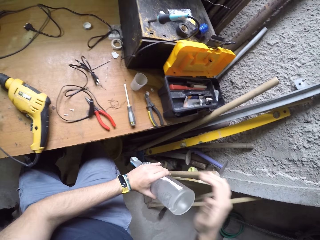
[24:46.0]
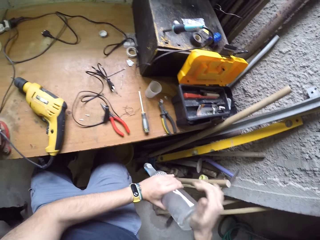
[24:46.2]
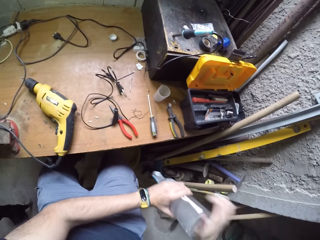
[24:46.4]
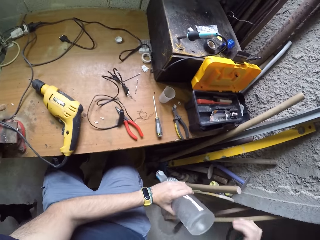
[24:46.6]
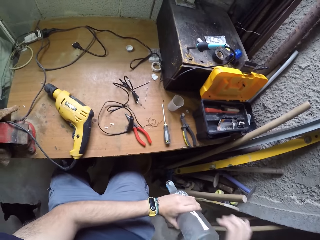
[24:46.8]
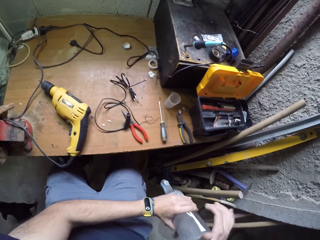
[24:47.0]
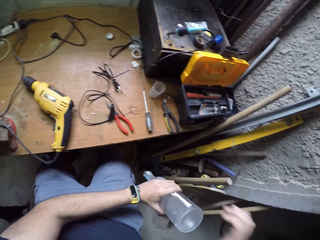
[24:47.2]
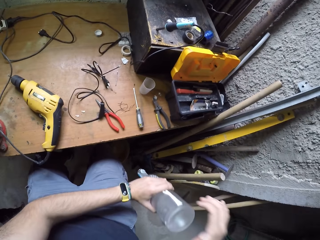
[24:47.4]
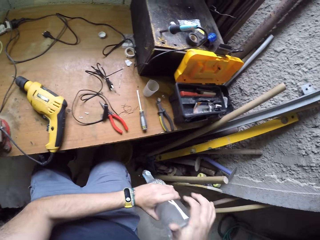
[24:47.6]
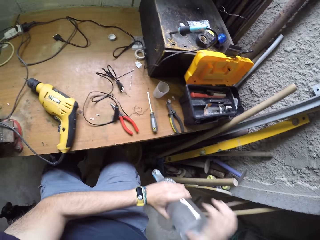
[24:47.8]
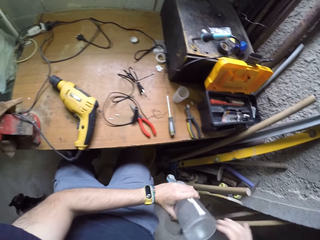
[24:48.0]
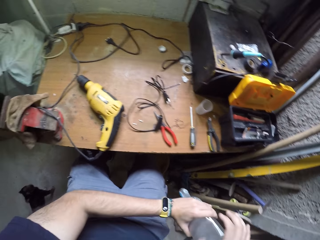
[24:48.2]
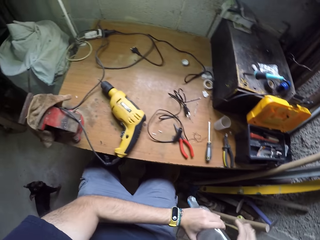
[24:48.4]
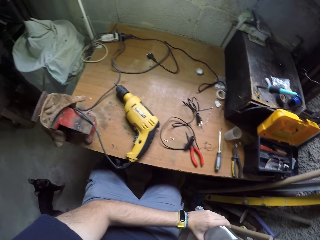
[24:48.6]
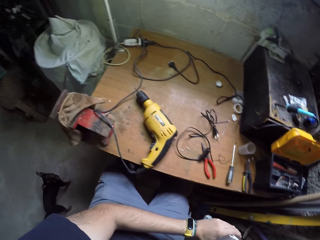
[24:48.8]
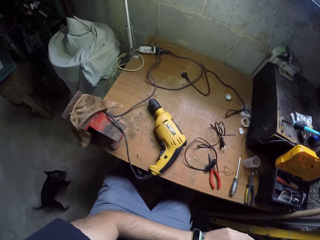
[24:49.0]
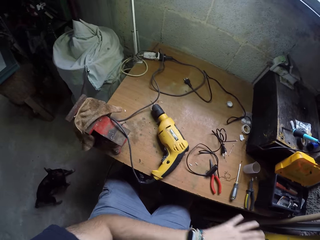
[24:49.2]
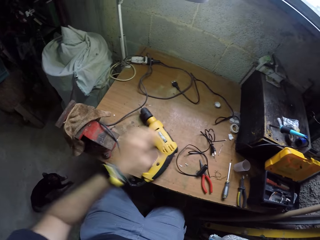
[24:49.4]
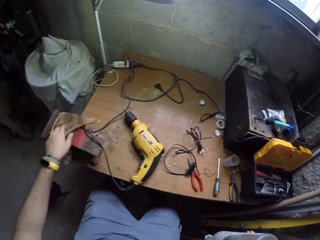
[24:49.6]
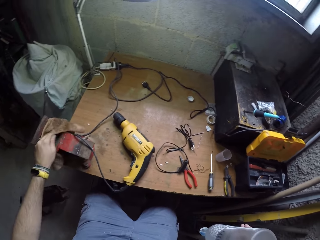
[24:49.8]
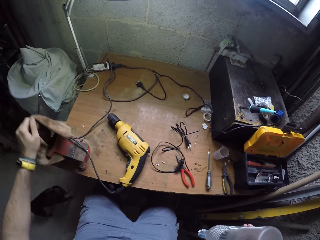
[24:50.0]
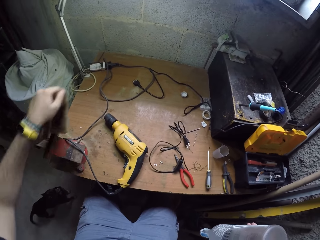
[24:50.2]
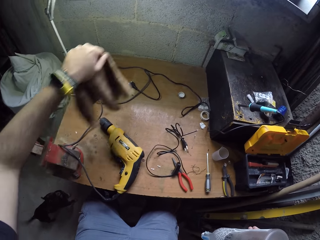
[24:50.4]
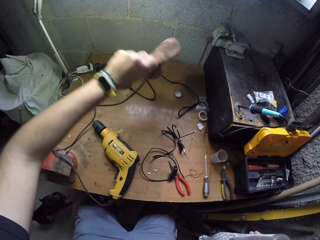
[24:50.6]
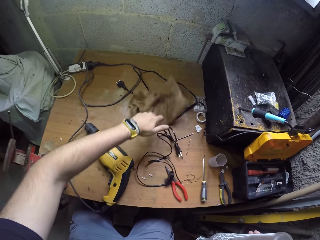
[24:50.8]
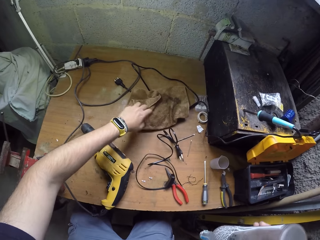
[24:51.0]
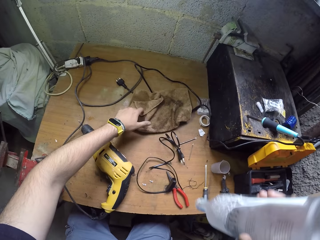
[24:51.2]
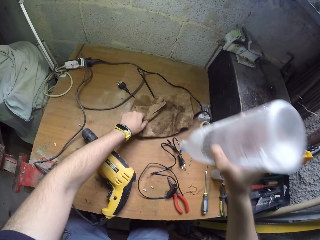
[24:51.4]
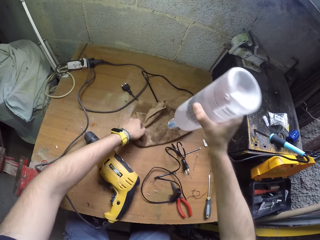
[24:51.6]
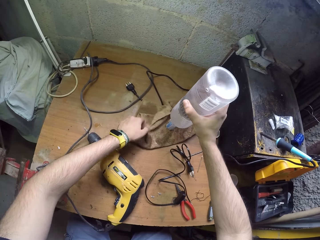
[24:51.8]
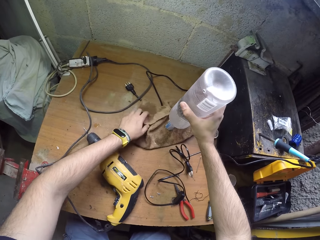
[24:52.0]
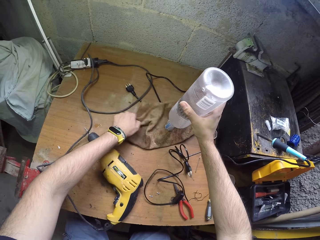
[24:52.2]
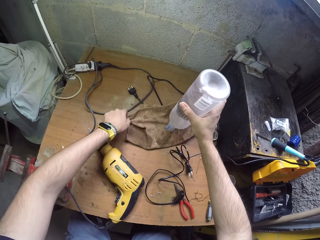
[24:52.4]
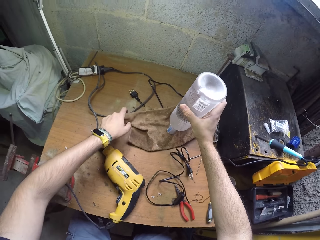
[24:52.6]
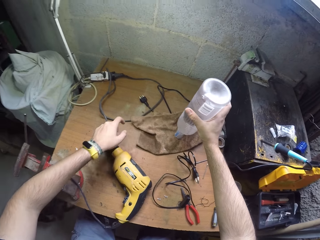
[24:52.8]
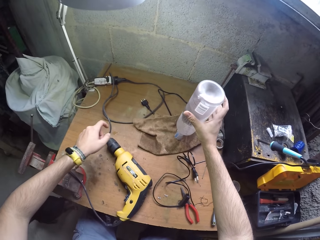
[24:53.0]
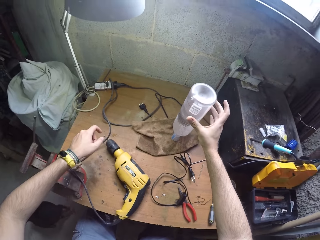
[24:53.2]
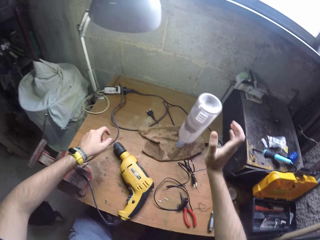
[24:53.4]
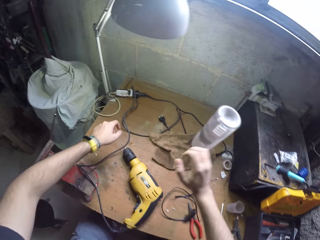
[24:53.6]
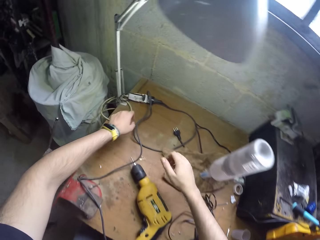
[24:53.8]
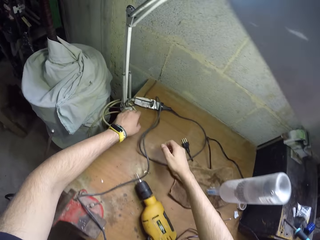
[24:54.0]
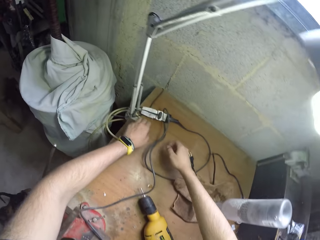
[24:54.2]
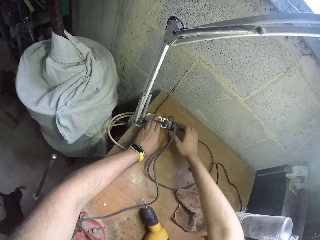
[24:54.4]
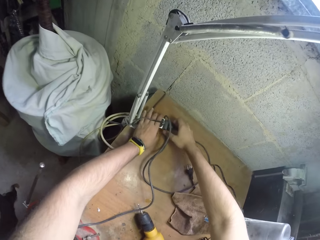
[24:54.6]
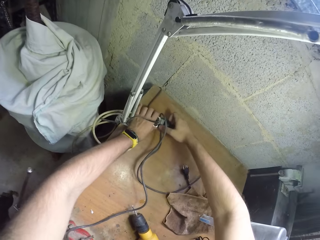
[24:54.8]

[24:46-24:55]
The camera wearer hits the bottle with the right hand. He picks the cloth or wiping towel from the bottle holder with his left hand. He moves the wiping towel on the table with the left hand. He drops the cloth on the table with his left hand. He places the bottle on the cloth with his right hand. He moves the wiping towel with the left hand. He places the bottle on the wiping towel.

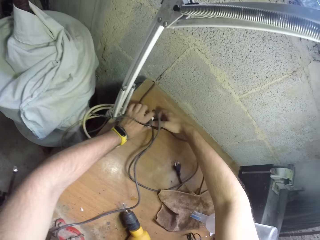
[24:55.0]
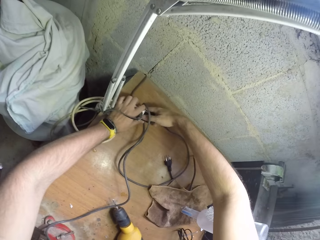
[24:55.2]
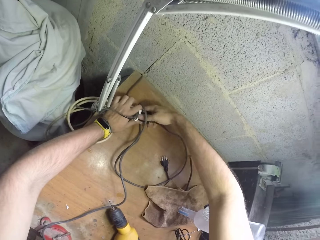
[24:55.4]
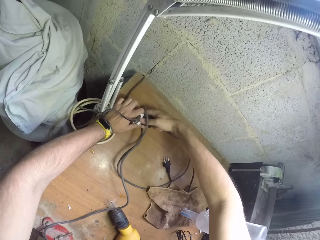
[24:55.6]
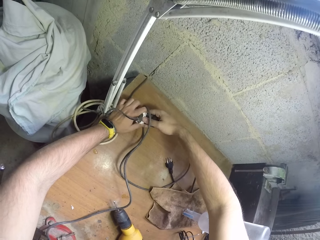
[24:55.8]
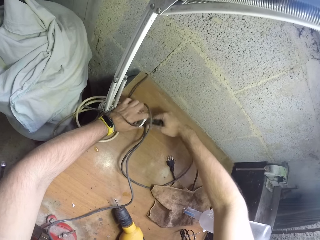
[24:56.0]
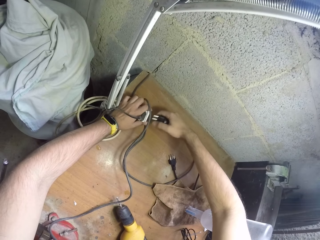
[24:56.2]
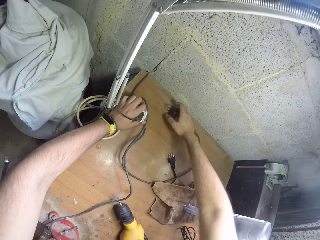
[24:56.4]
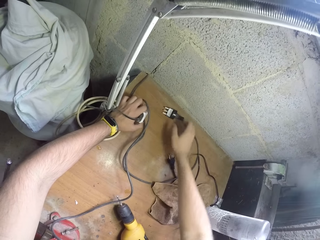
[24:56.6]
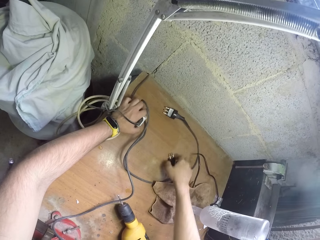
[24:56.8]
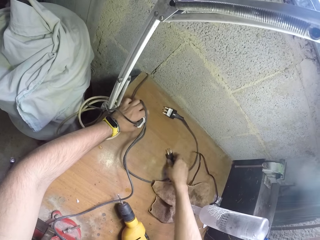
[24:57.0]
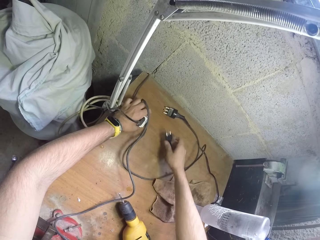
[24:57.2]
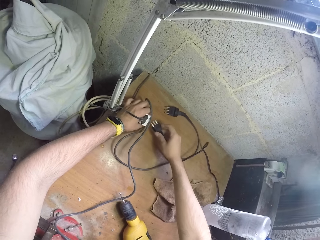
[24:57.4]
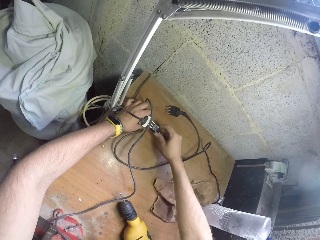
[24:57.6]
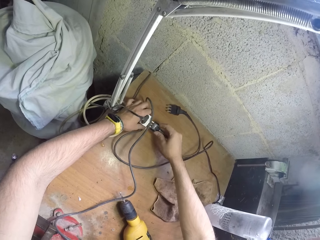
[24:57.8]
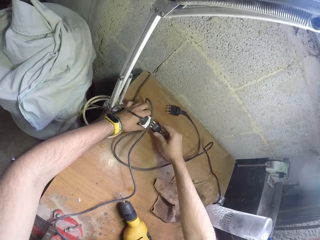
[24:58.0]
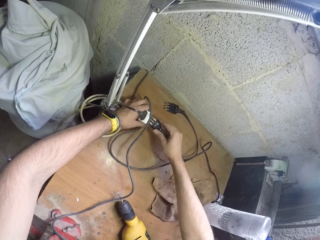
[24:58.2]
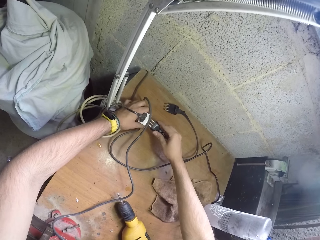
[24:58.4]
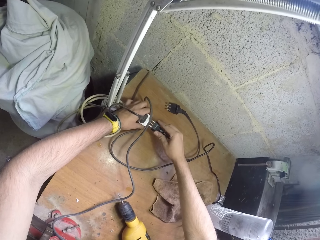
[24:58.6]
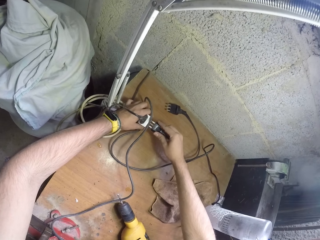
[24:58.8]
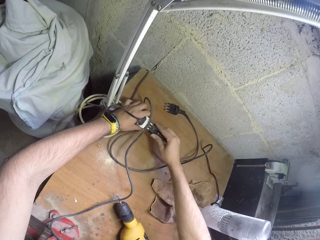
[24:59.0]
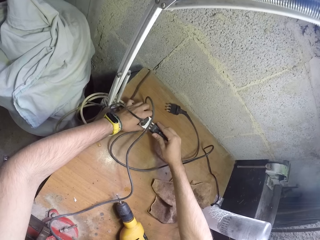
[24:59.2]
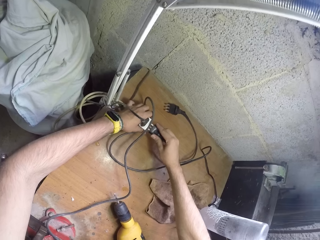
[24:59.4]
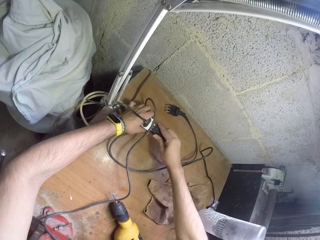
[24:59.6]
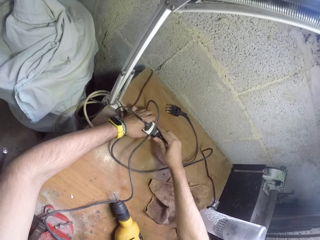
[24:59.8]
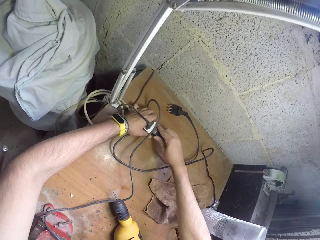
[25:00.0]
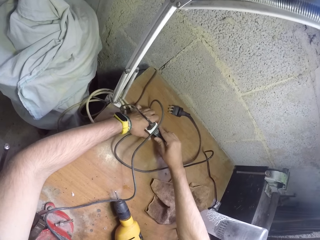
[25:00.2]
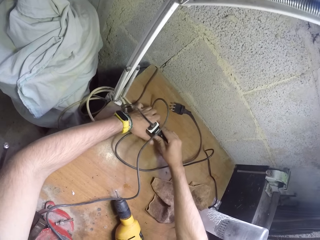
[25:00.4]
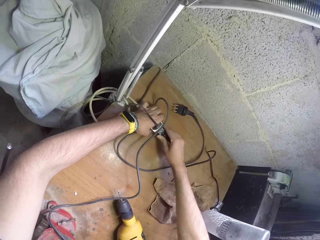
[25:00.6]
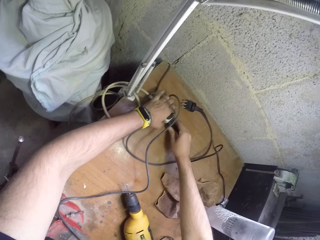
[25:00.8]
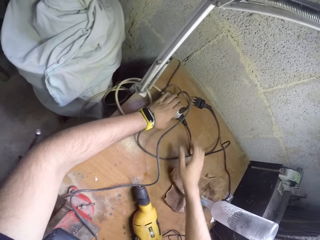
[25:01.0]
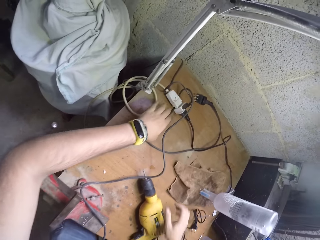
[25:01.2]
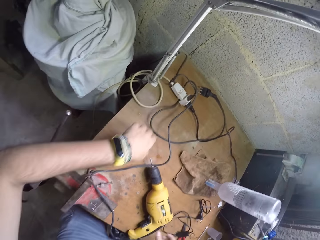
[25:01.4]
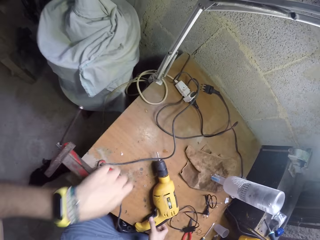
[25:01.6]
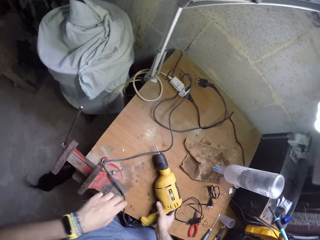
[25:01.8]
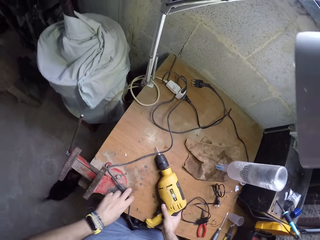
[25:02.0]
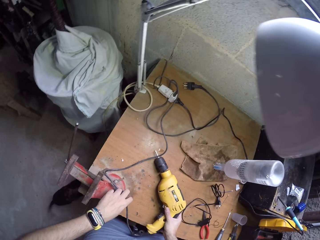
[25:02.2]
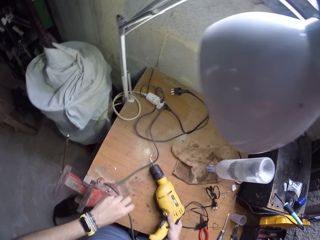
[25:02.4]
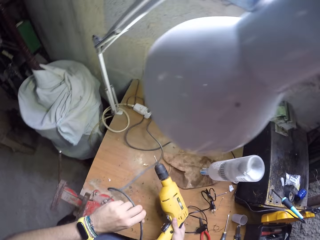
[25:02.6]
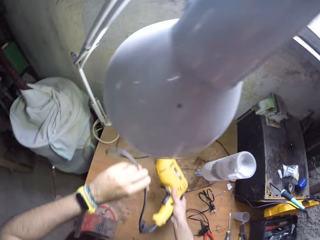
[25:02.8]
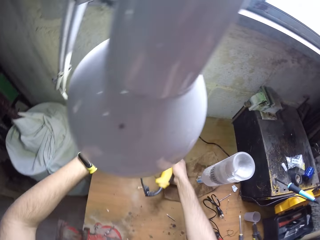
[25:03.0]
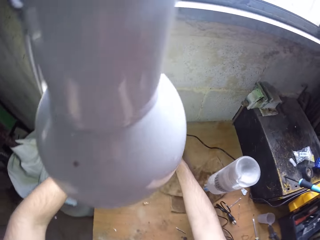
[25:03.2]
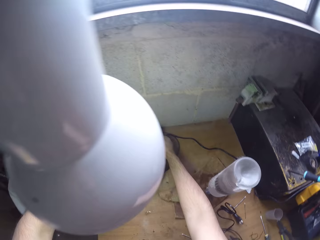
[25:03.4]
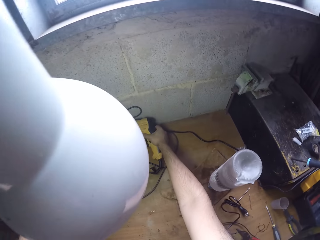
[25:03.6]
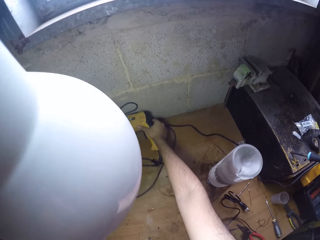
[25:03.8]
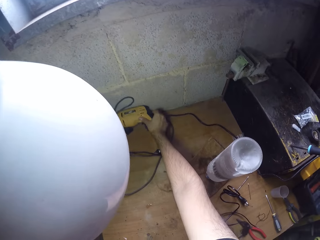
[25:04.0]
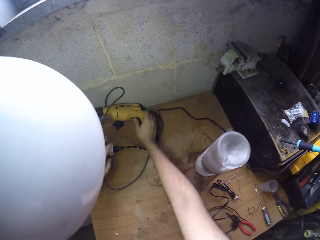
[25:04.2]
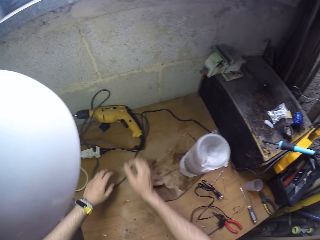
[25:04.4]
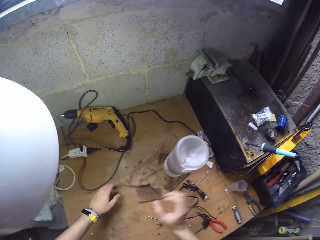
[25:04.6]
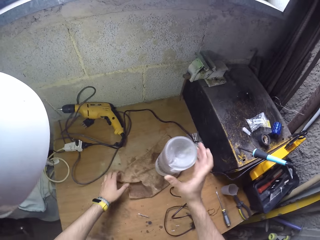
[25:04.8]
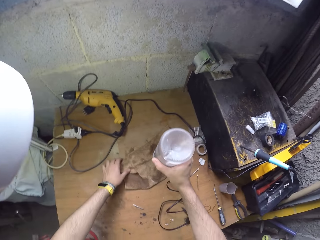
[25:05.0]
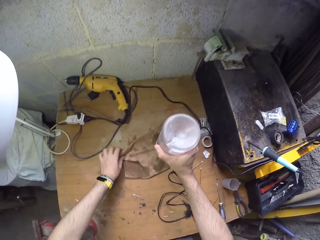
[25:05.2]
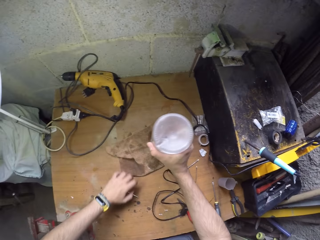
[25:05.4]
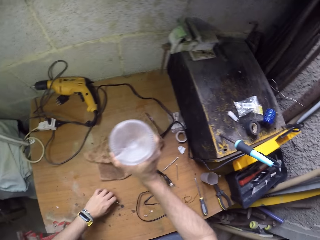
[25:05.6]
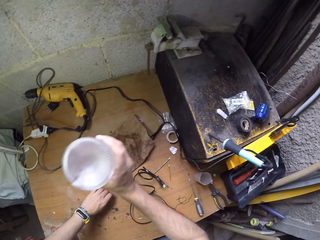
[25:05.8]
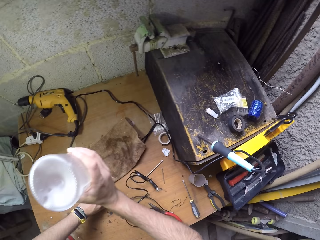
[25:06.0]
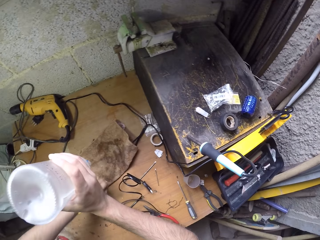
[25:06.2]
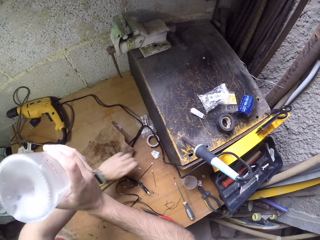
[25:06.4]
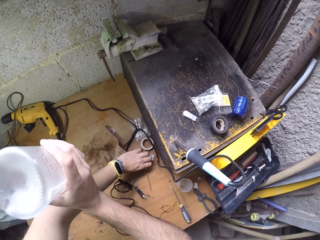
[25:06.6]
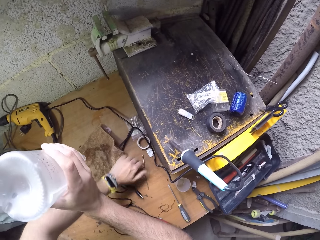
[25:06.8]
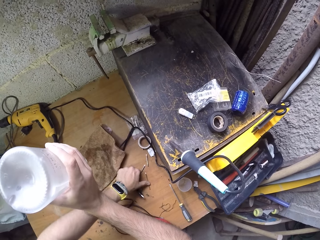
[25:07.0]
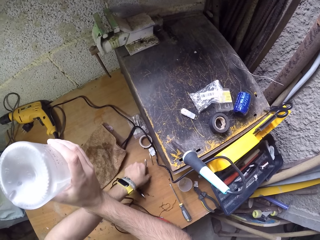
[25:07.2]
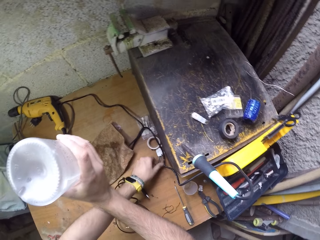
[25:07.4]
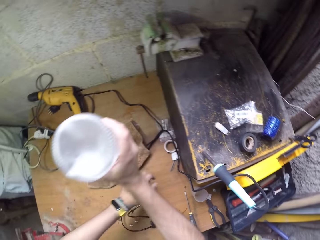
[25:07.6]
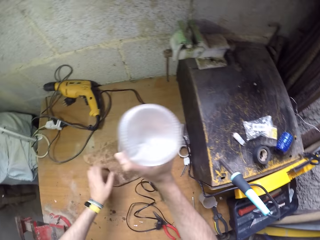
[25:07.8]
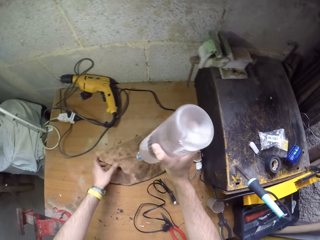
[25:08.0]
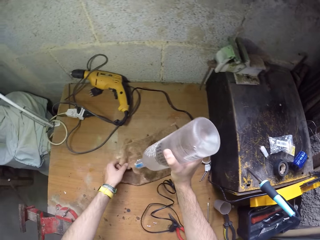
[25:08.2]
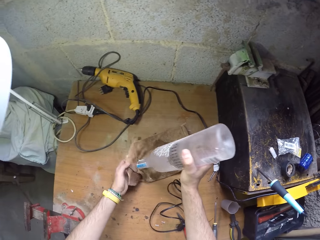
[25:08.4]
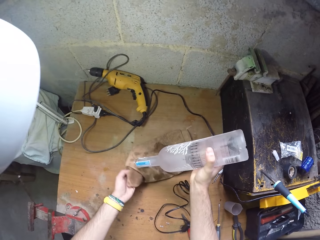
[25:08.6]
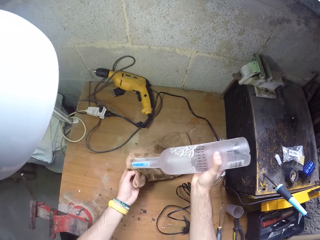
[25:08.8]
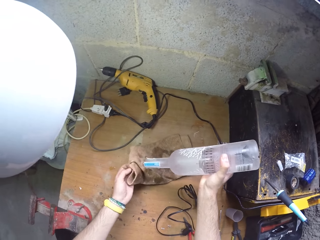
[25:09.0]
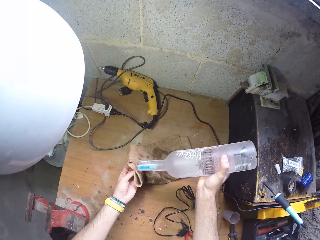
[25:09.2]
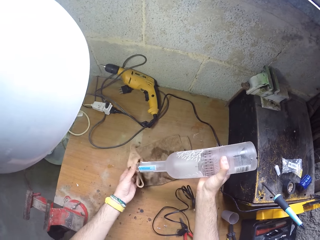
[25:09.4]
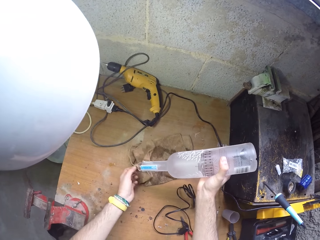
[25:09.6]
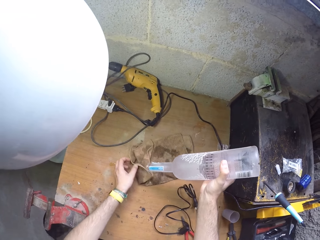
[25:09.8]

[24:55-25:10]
The camera wearer touches the wire with both hands. He unplugs the hand drill with both hands and drops the plug of the hand drill on the table with his right hand. He picks up the wire with the right hand and plugs the first plug with both hands. He picks the hand drill or glue gun from the table with his right hand. He holds the glue gun with the right hand. He picks the cord of the hand drill from the table with his left hand. He drops the hand drill on the table with his right hand. He picks the bottle from the cloth or wiping towel with his right hand. He holds the cloth on the table with his left hand. He holds a cup with the right hand. He moves the drill pins on the table with his left hand. He moves the drill pins on the table with his left hand again. He moves the wire on the table with the left hand. He picks the cloth from the table with his left hand. He holds the wiping towel with the left hand.
